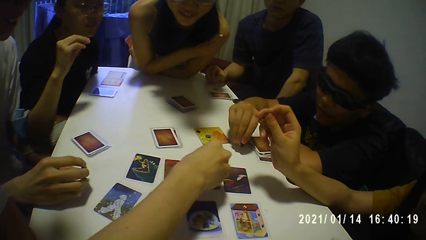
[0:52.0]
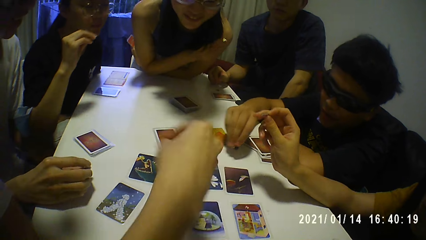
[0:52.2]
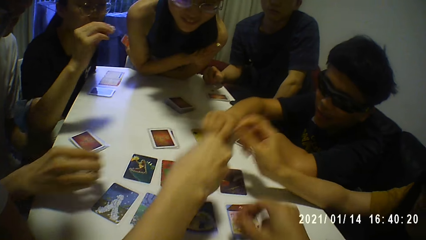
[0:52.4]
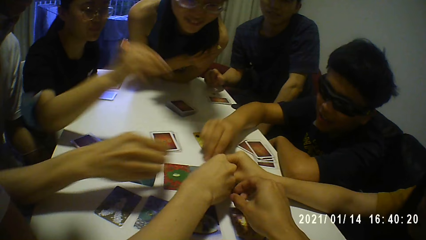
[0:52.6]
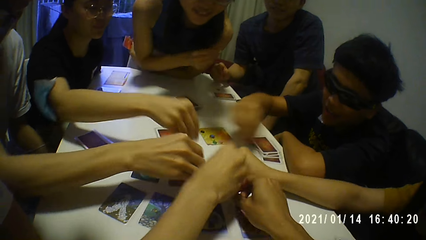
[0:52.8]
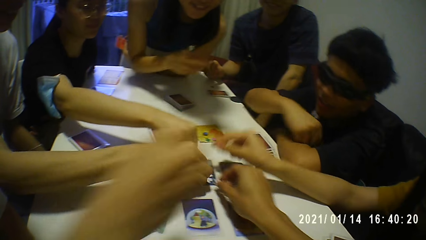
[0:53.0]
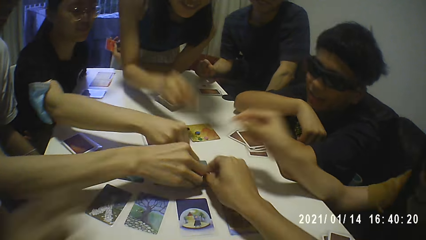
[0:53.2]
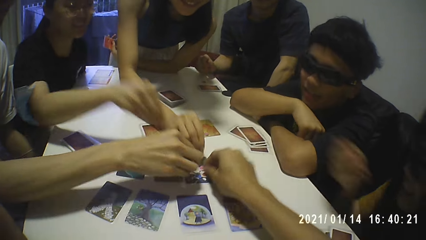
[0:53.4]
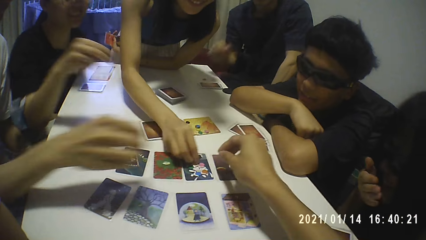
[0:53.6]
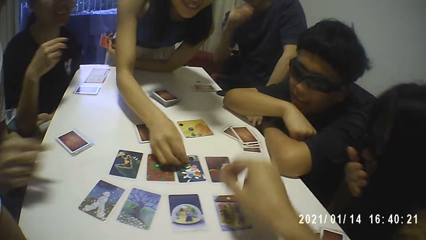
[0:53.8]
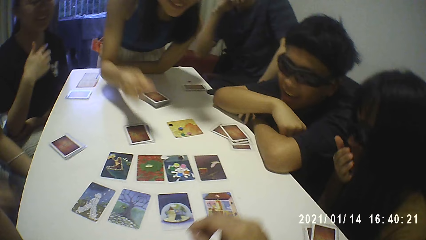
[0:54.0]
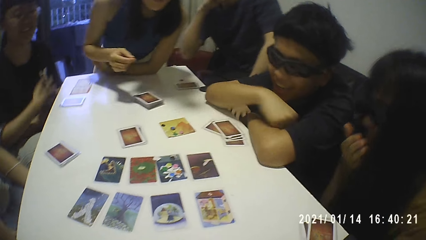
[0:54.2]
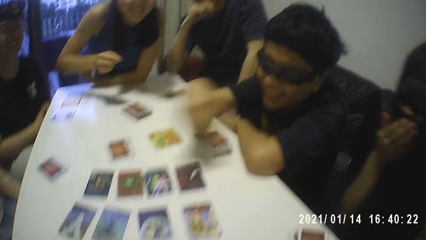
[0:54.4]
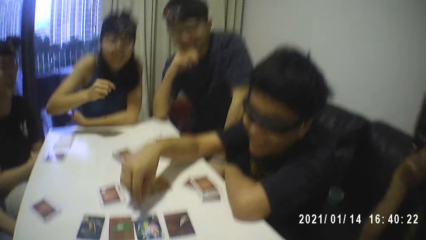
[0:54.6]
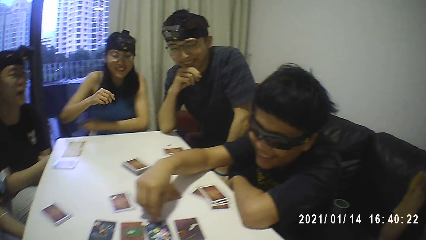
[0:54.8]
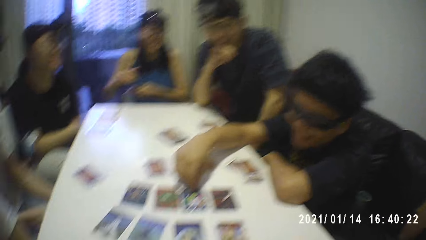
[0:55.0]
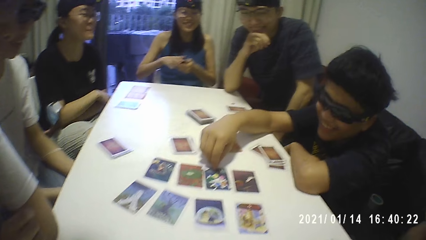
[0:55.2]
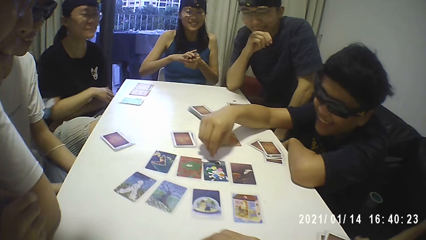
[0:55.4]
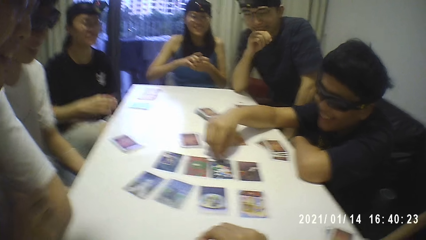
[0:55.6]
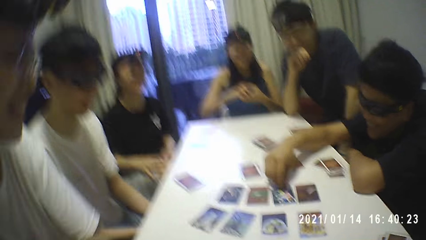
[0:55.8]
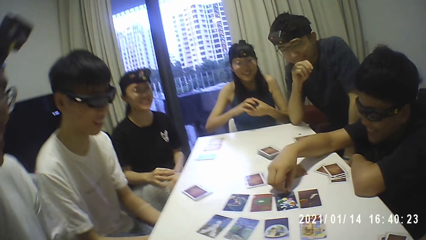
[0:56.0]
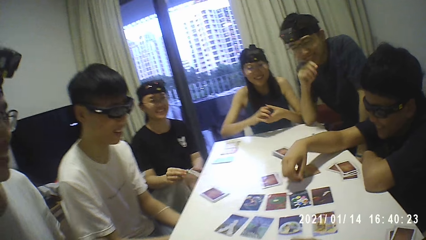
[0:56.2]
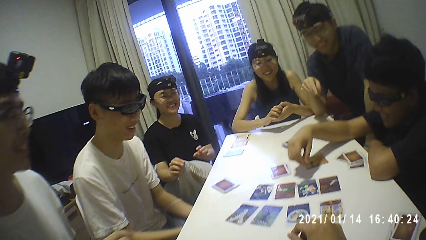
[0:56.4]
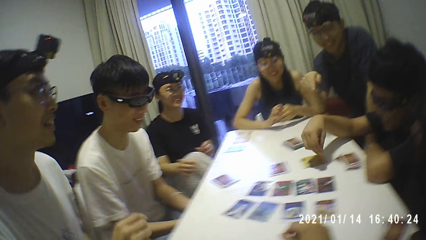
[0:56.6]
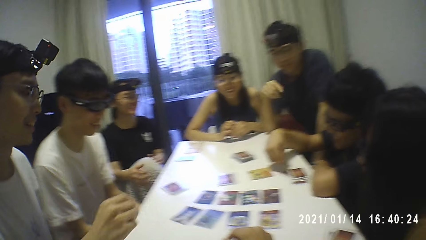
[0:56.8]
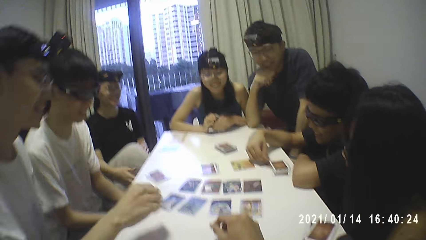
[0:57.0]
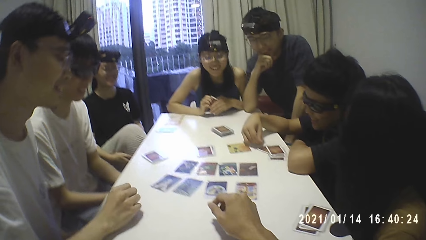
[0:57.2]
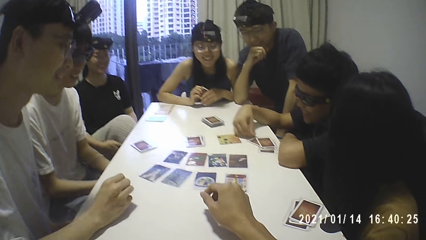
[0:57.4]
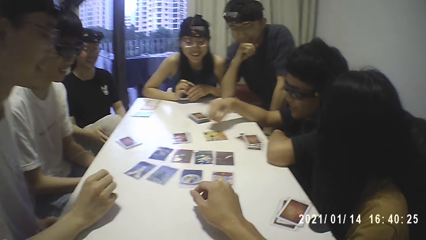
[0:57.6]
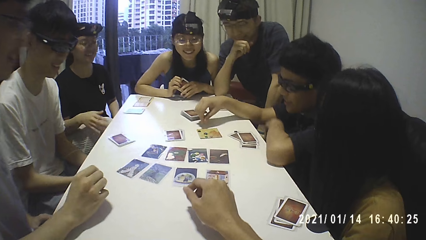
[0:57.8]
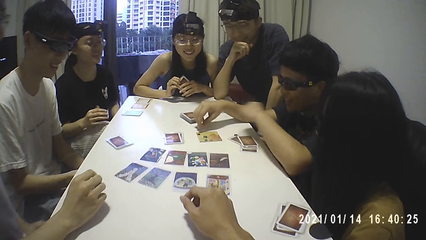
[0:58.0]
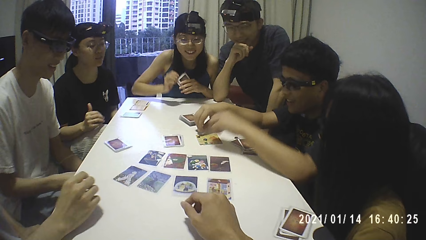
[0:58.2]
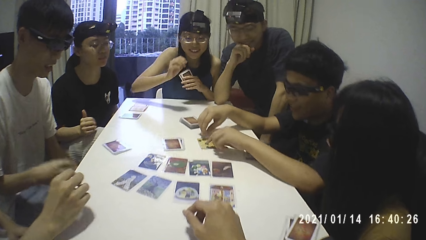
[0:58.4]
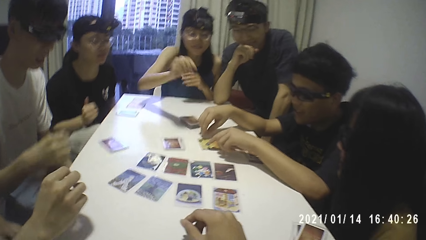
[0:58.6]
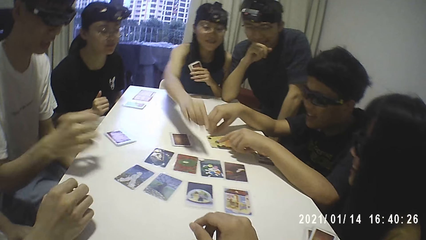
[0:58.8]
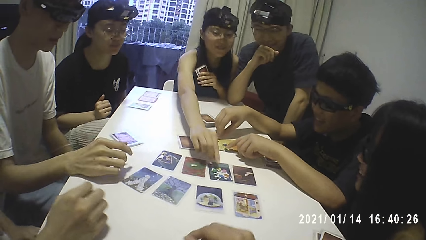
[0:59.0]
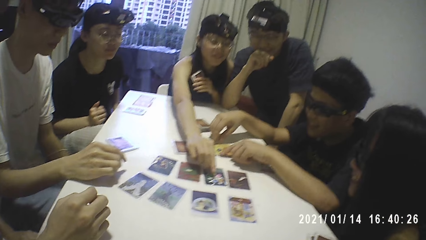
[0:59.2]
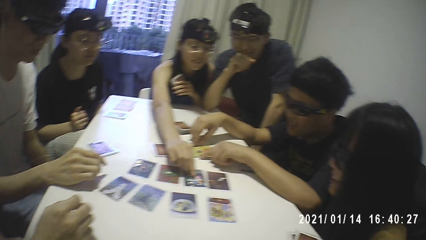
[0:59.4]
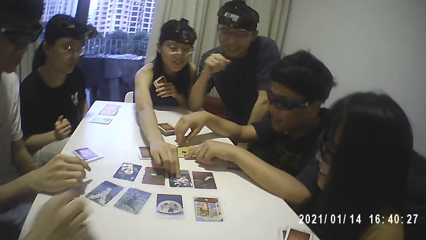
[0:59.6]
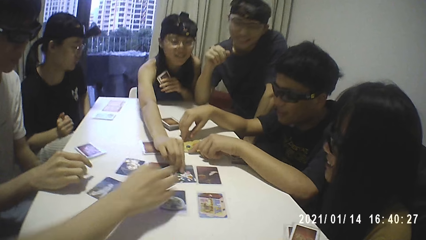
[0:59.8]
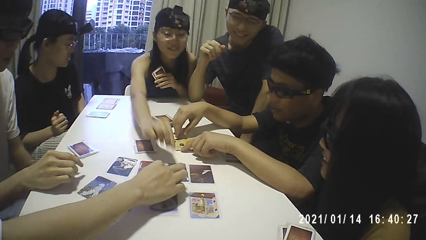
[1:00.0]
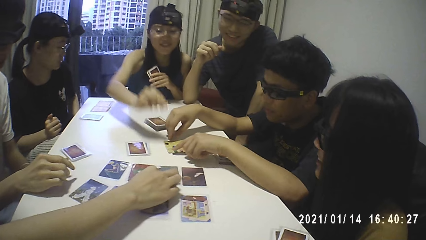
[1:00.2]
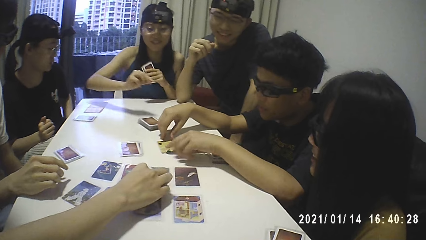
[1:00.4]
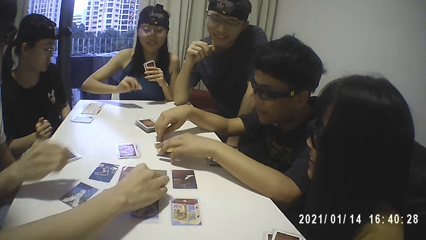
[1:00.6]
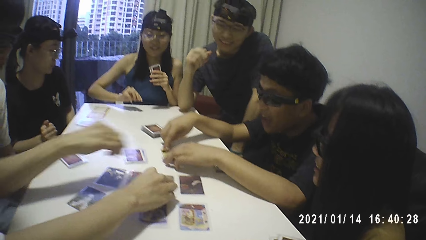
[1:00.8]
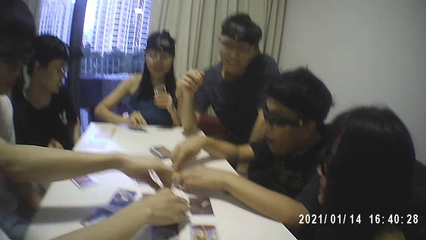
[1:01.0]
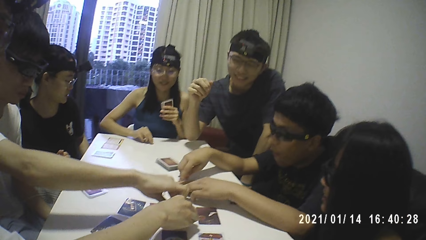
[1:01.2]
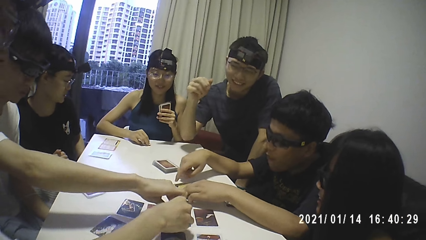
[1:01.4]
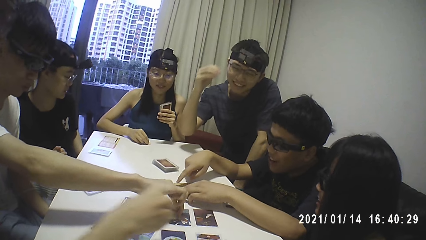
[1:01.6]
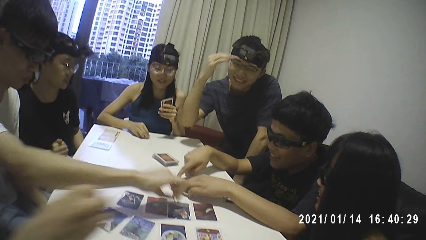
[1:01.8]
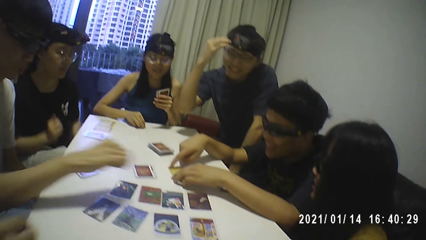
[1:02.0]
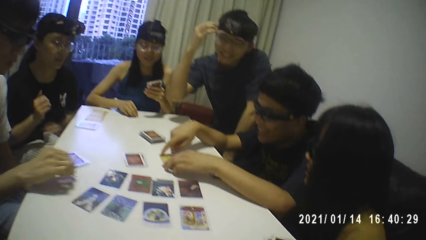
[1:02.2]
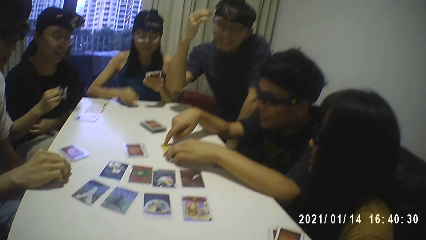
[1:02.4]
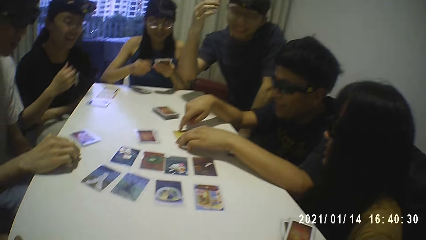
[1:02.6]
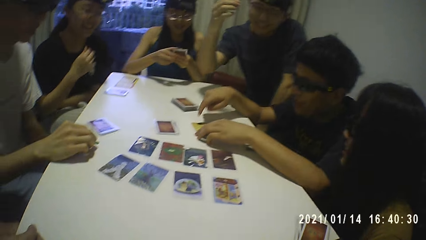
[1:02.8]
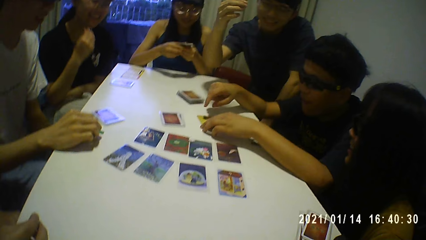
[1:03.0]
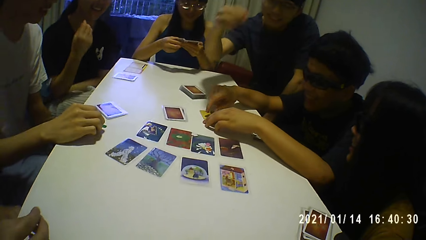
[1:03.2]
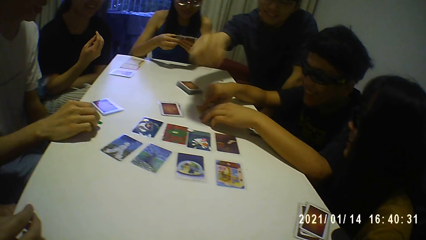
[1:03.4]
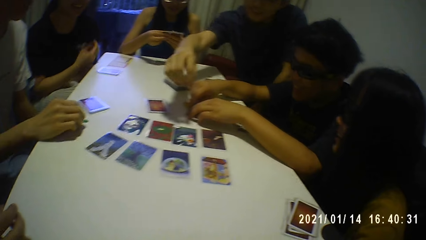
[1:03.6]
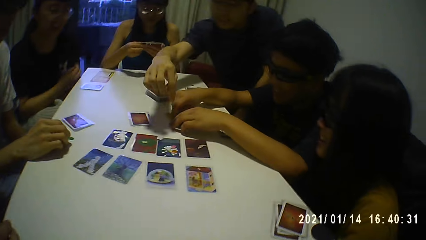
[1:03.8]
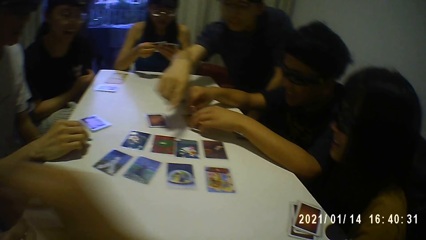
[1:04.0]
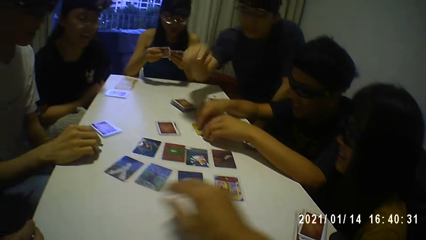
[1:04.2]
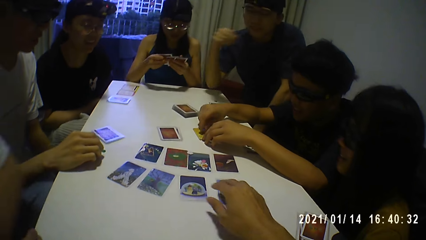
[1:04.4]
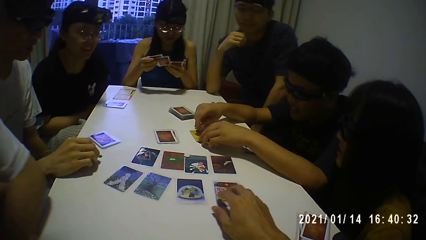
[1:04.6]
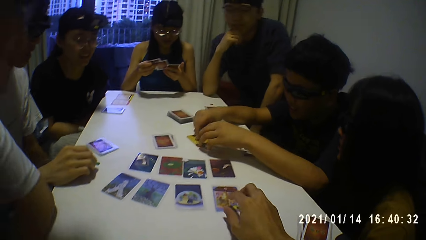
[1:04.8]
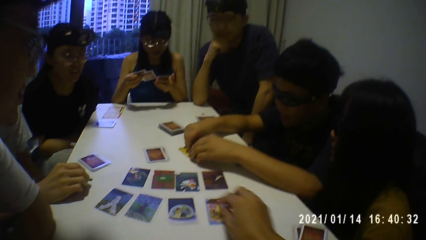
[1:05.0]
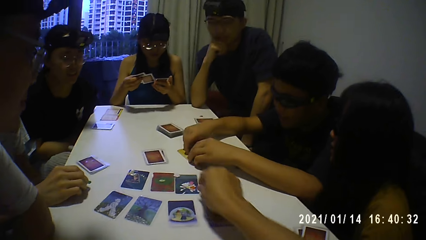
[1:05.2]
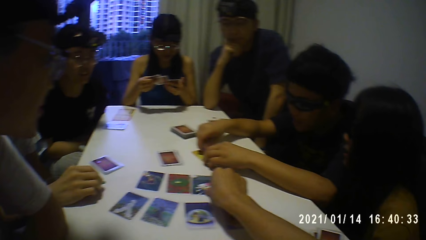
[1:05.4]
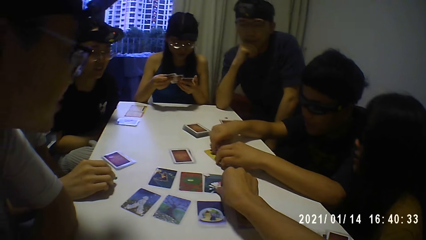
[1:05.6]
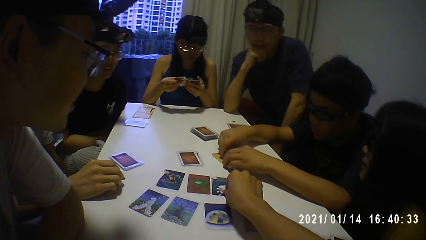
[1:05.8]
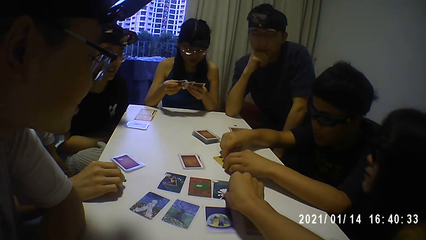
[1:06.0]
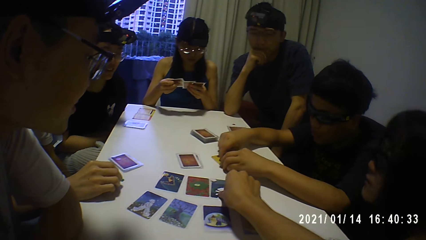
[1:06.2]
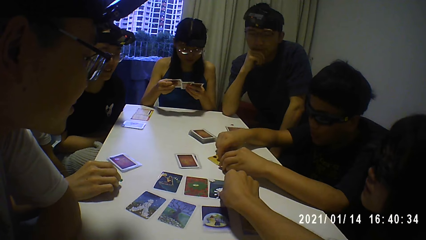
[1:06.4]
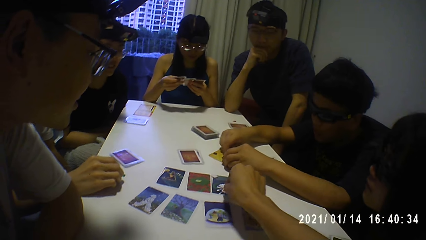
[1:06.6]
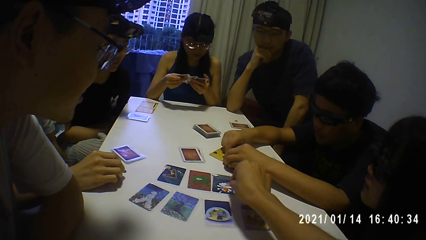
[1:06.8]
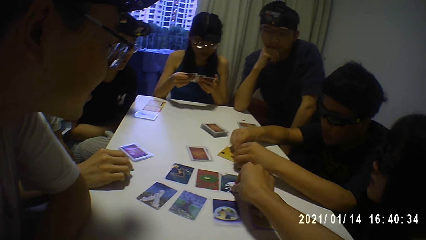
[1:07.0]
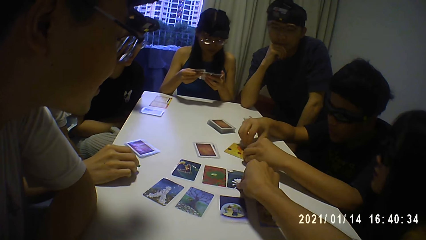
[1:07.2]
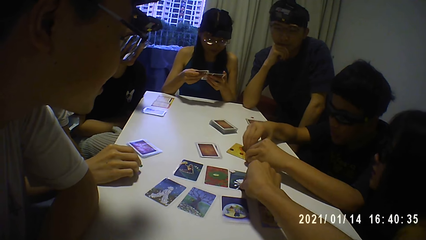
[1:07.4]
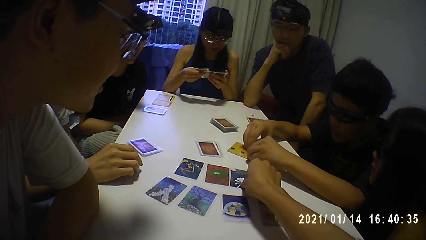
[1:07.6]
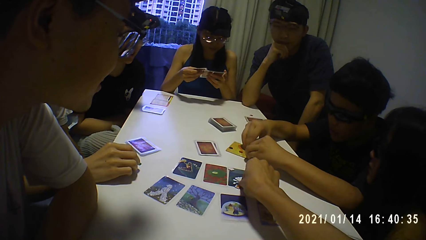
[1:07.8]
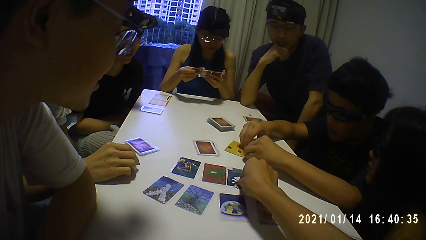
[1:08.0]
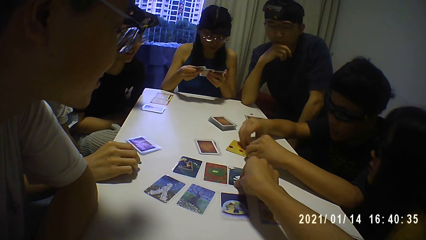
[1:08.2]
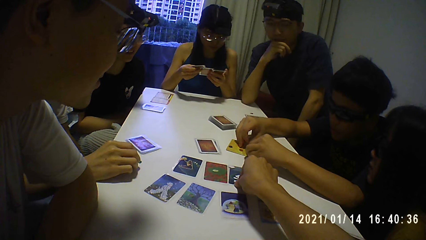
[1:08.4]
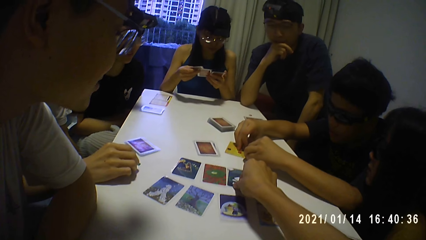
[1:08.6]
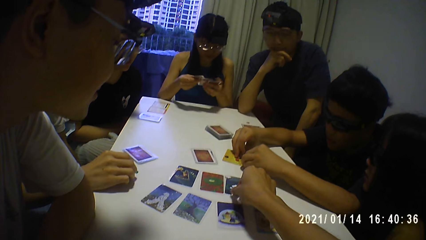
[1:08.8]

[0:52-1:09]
The camera wearer takes the card on the table. He puts the small red plastic on the card on the table with his right hand. Two people take the card on the table. The camera wearer picks up the small red plastic with his right hand. He takes the card on the table.
